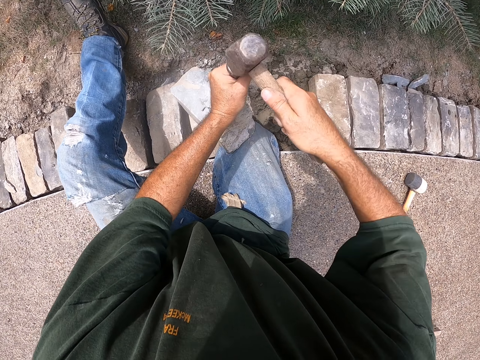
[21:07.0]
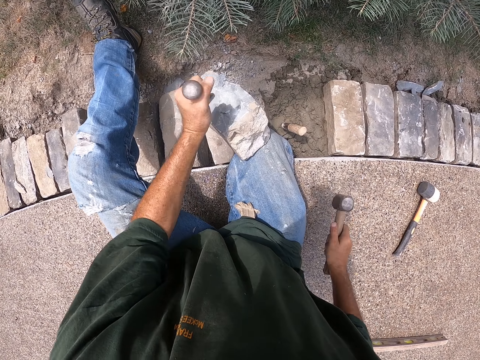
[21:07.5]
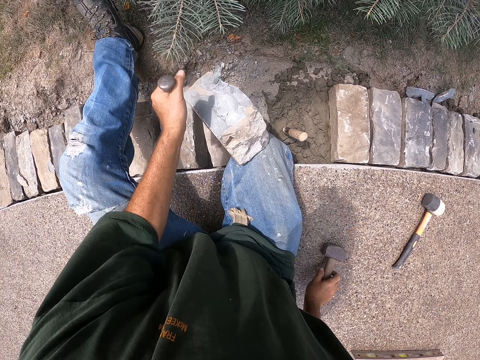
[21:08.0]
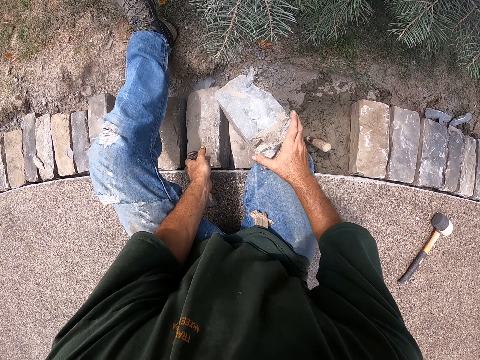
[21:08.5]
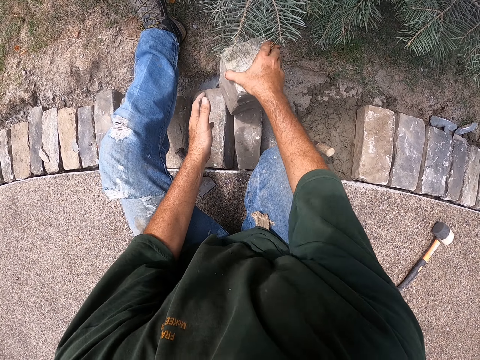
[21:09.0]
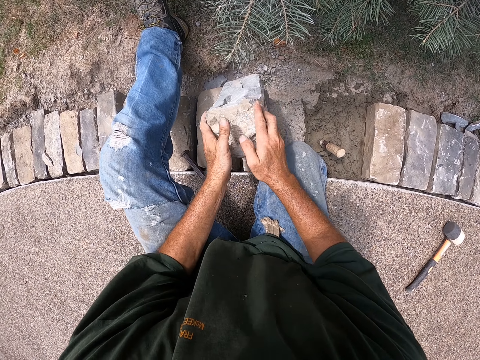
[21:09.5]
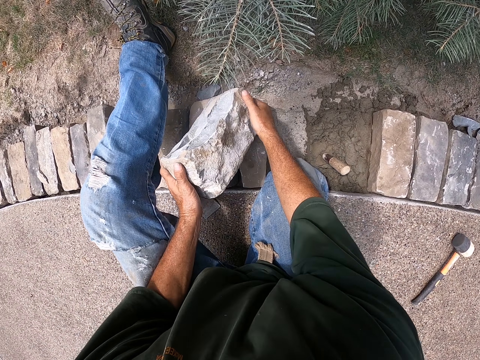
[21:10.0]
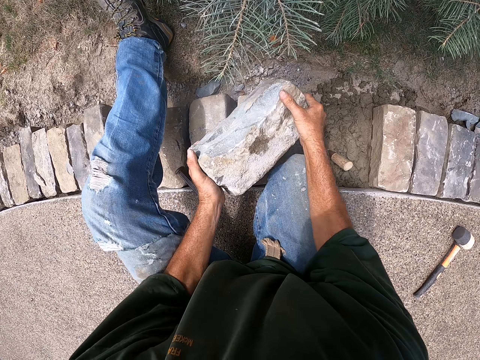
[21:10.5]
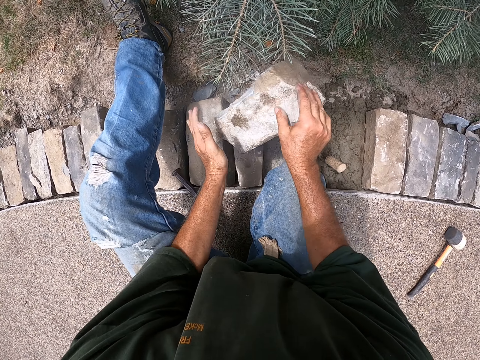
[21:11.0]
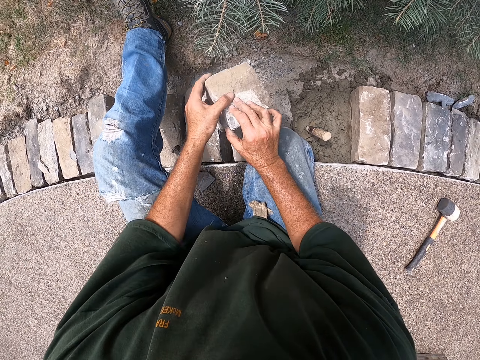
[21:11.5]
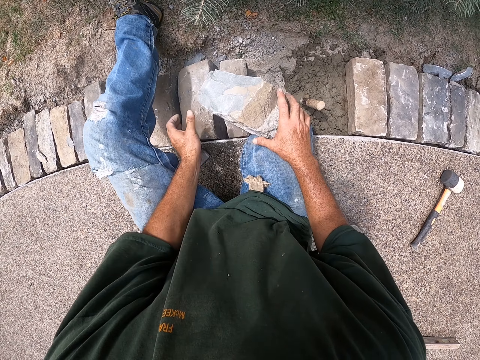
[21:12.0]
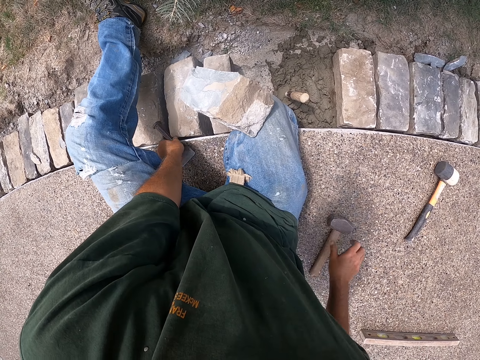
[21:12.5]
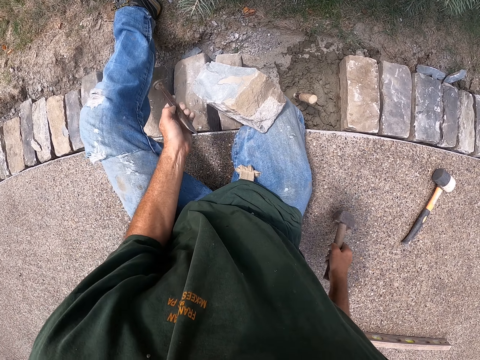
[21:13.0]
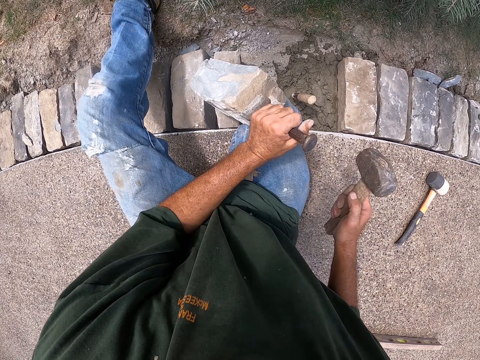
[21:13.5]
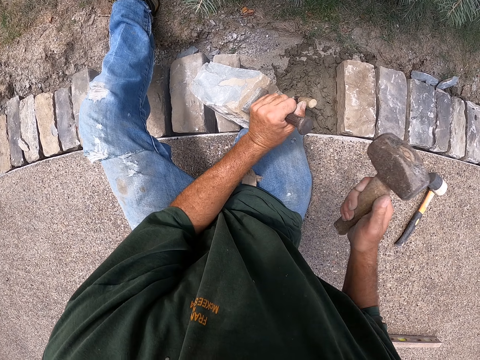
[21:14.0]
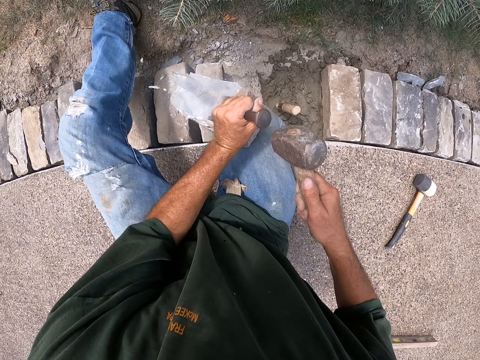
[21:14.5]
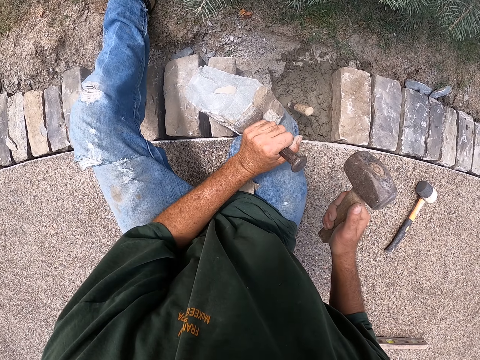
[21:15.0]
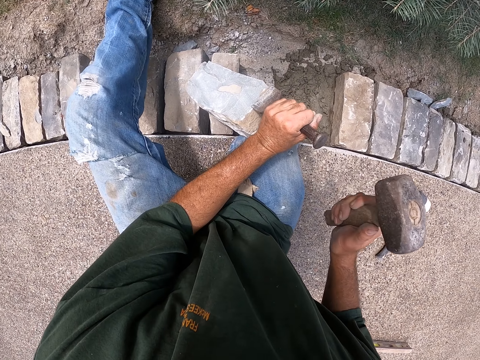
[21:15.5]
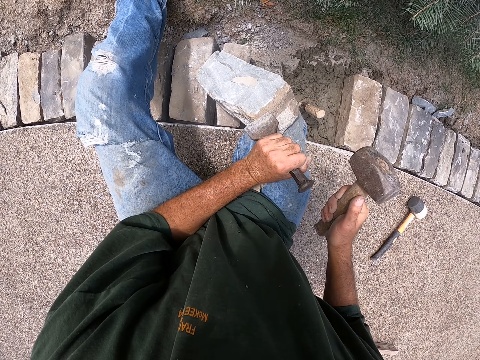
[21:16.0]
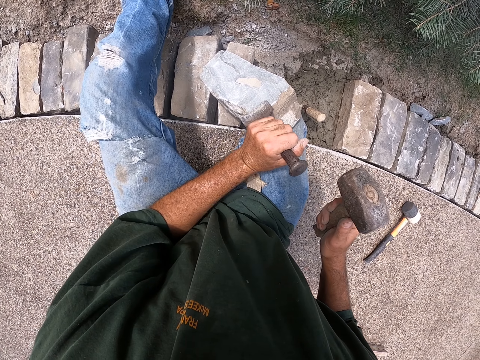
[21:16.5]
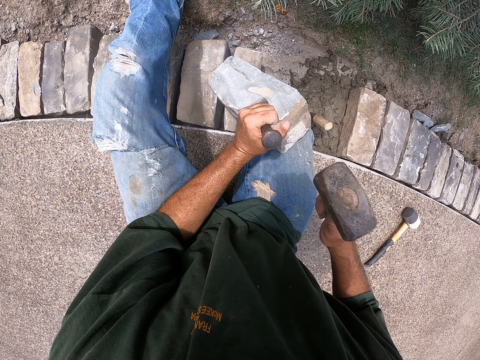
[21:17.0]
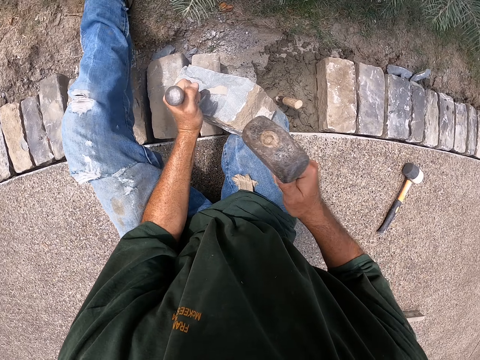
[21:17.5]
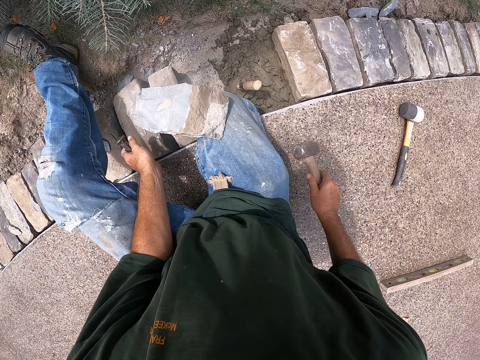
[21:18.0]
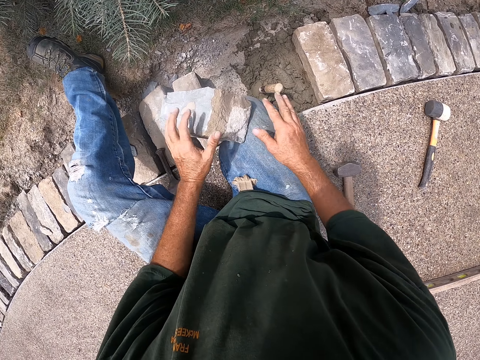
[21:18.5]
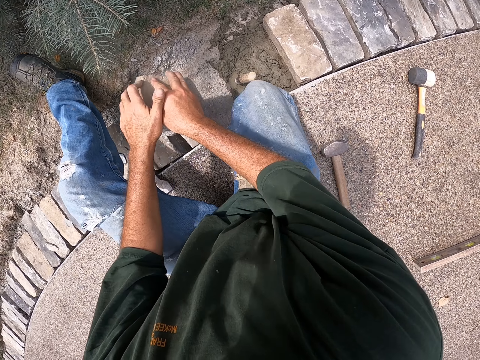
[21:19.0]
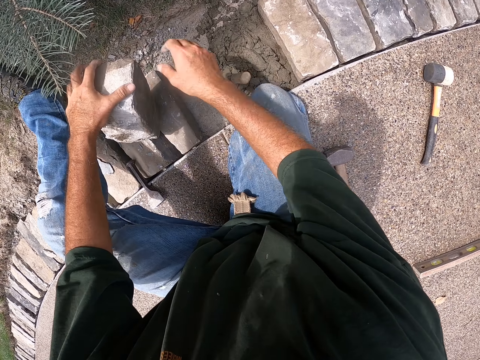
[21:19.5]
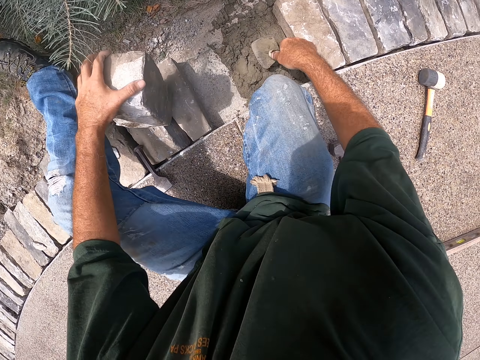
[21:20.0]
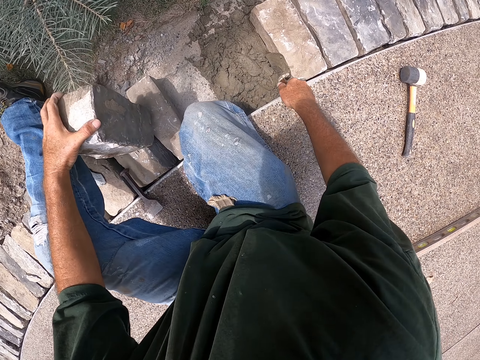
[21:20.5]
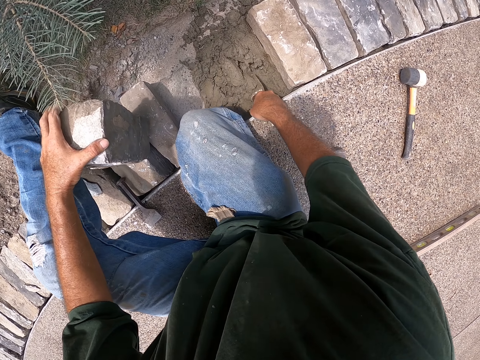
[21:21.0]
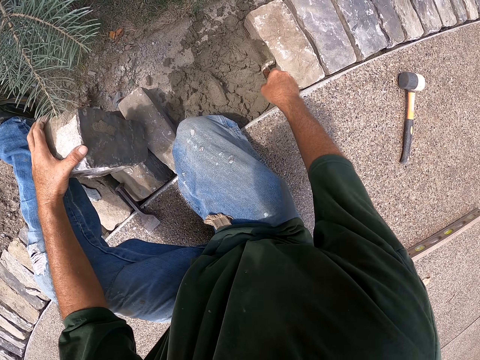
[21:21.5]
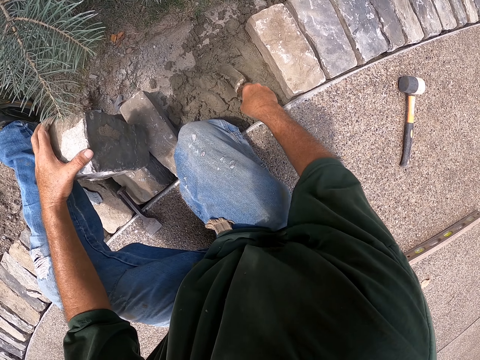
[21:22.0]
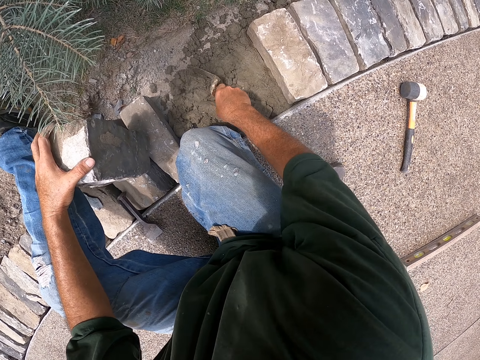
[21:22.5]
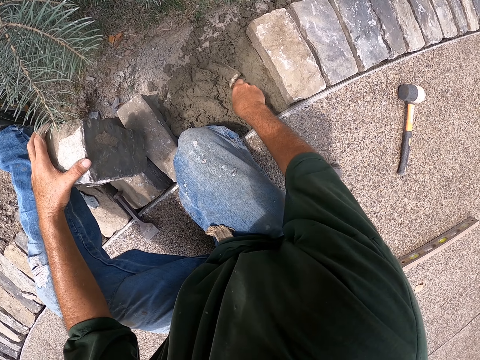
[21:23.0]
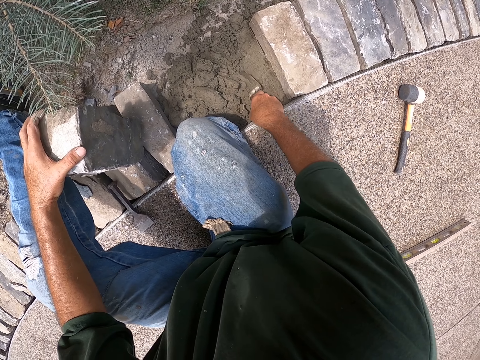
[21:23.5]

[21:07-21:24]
The camera wearer puts down a hammer and a chisel. They hold a brick. They rotate the brick with both hands. They pick up the hammer and the chisel. They put the chisel against the brick. They hit the chisel with the hammer. They put down the hammer and the chisel. They hold the brick. They hold a trowel. They pick up a scooper. They spread cement with the scooper.

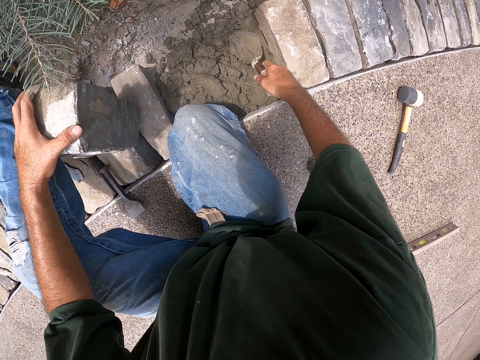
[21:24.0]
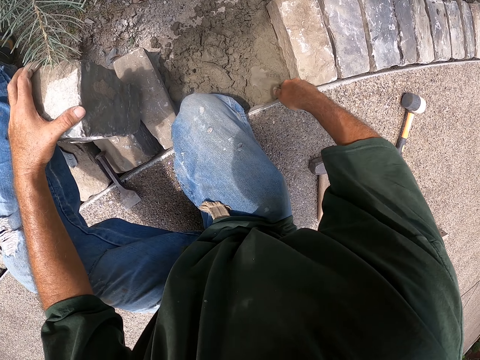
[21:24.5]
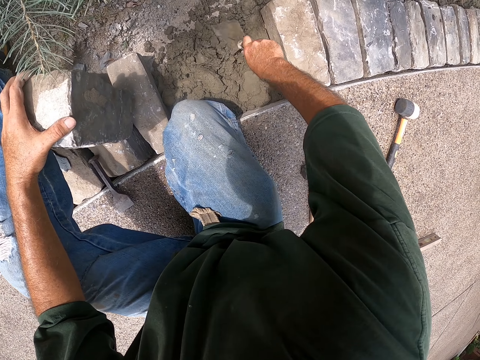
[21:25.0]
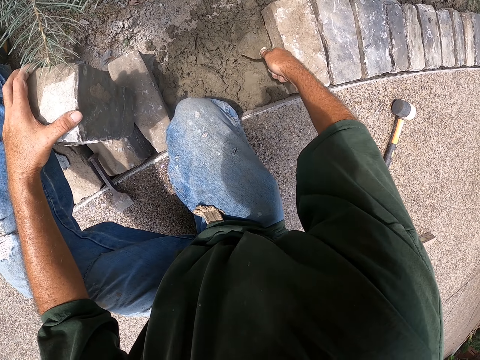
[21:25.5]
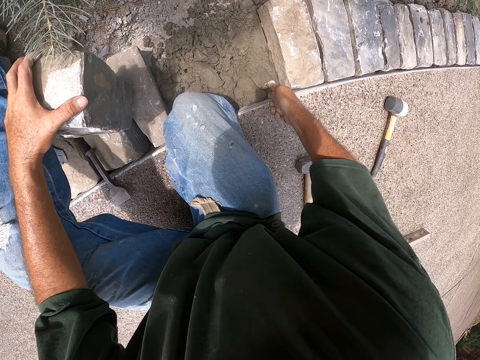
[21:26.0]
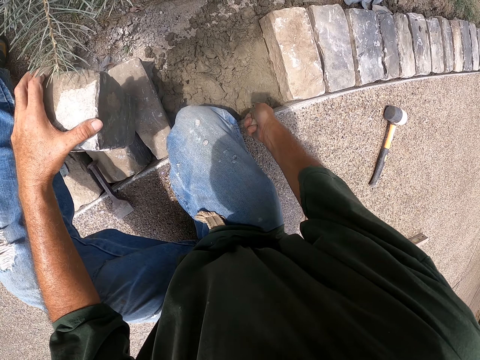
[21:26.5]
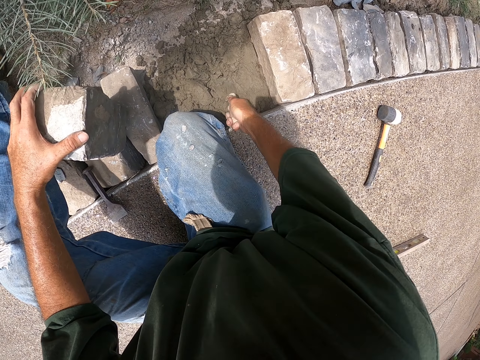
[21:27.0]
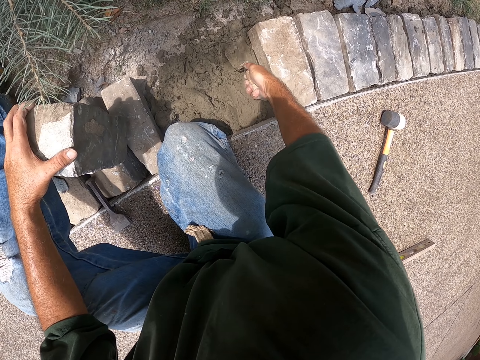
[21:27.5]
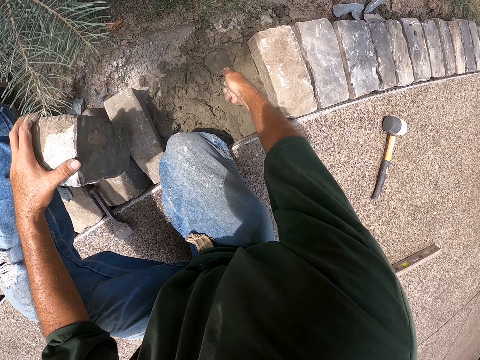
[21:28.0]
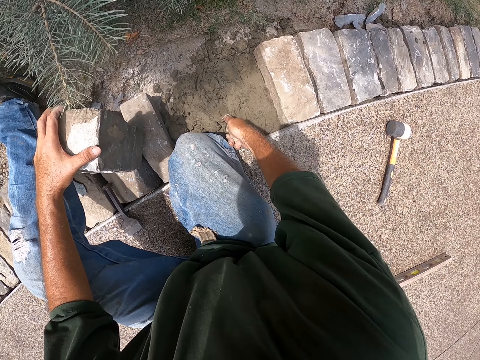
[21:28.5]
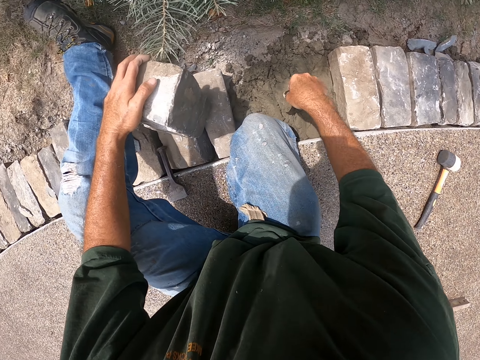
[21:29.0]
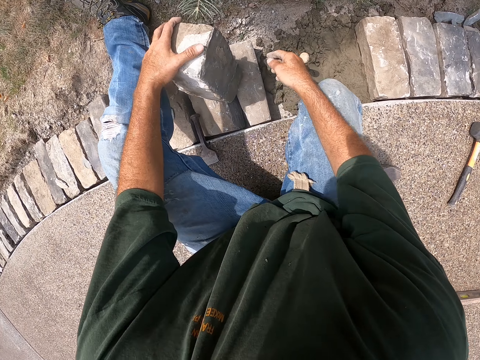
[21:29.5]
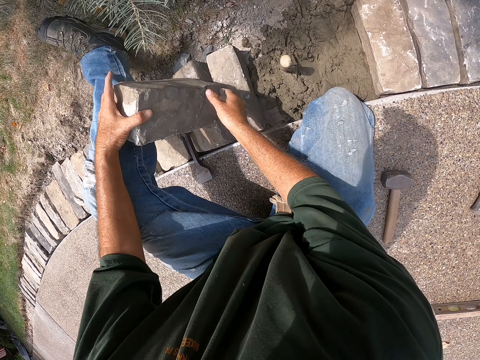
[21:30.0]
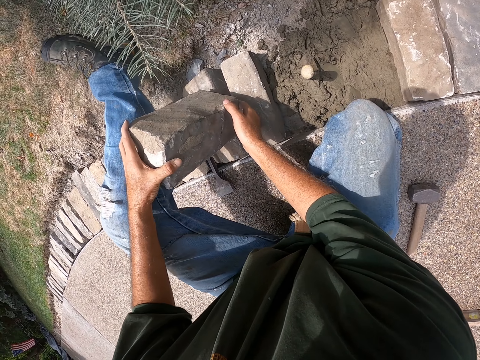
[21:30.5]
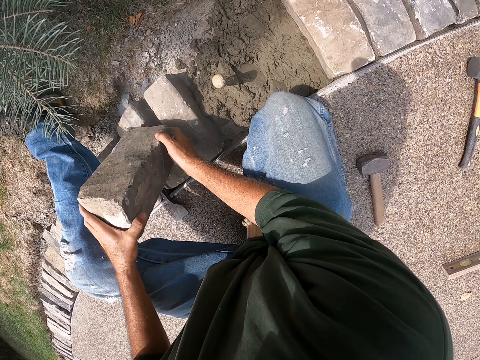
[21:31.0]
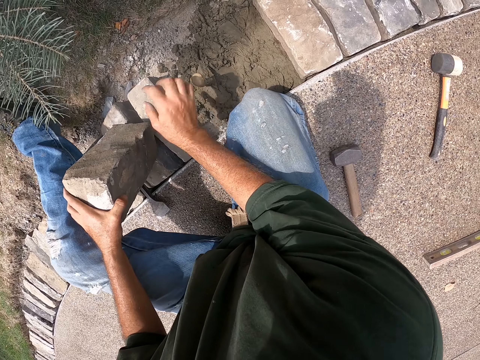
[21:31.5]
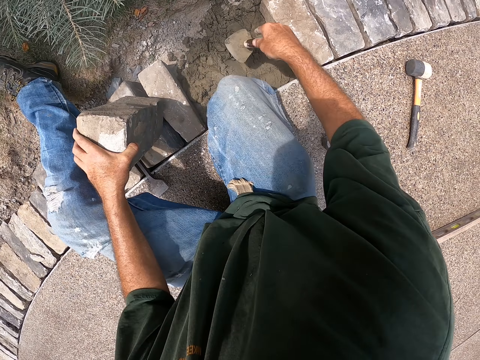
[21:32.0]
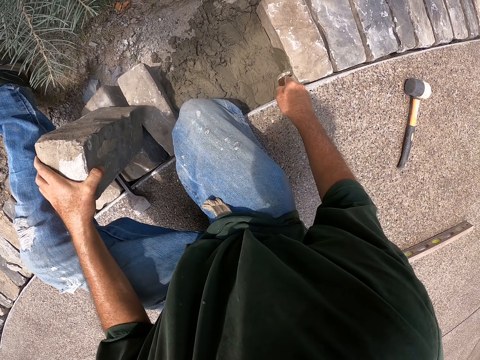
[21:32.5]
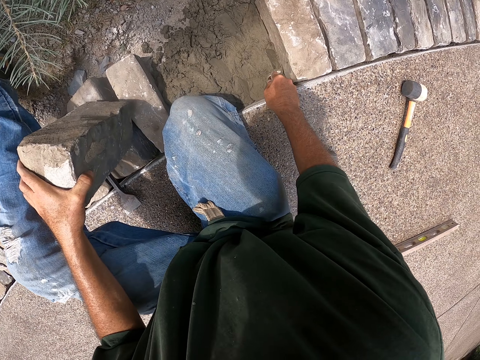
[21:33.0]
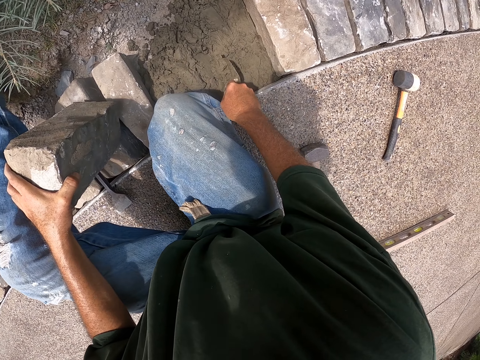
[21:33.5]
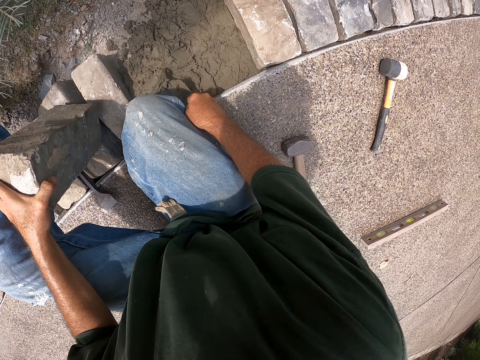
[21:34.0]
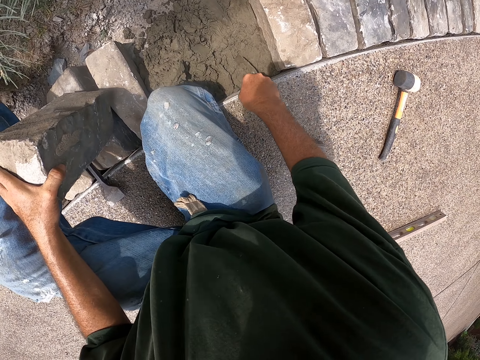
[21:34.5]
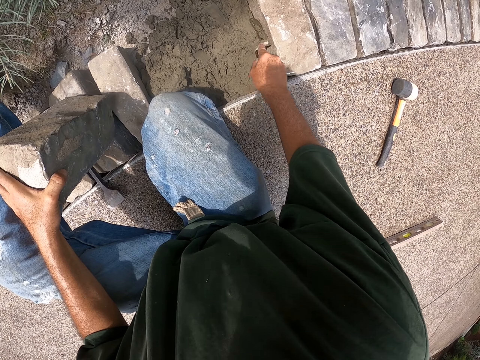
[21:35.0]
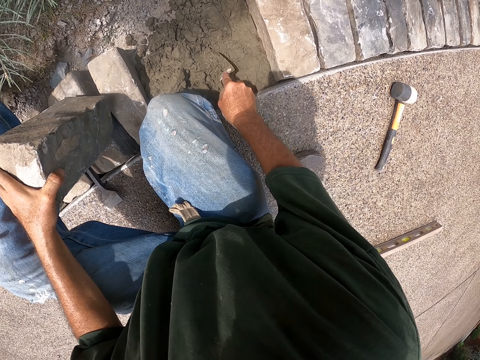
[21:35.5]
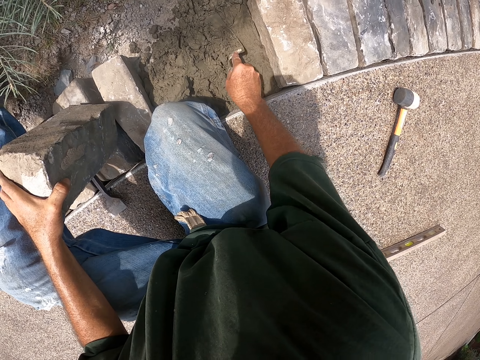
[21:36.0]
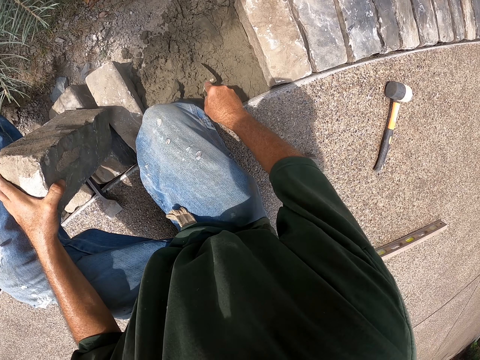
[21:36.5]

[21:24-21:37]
The camera wearer flattens the concrete. They stick the trowel or scooper in the concrete. They hold the trowel. They spread cement with the scooper.
